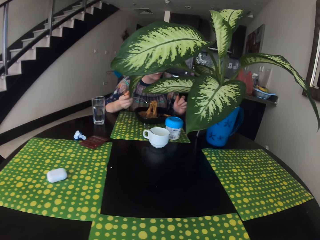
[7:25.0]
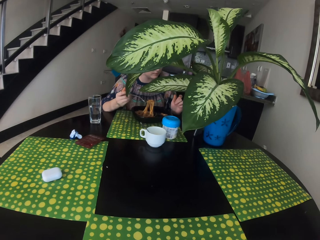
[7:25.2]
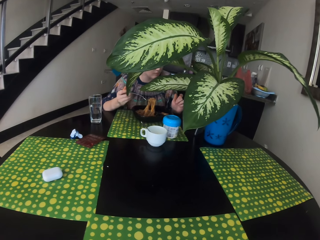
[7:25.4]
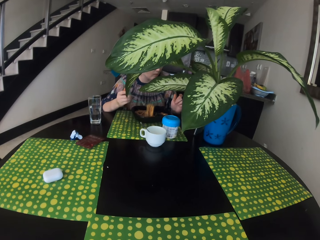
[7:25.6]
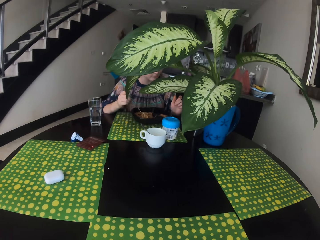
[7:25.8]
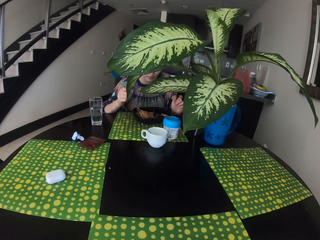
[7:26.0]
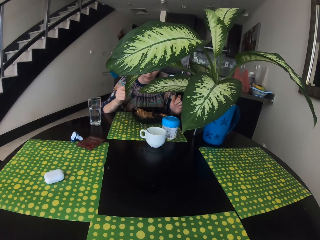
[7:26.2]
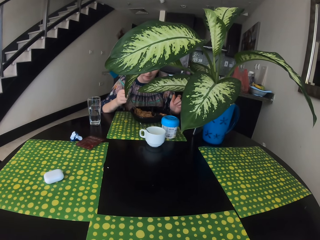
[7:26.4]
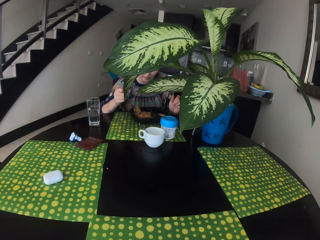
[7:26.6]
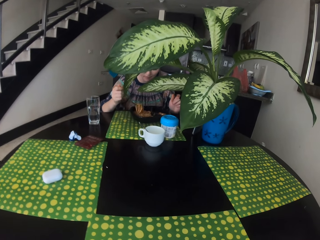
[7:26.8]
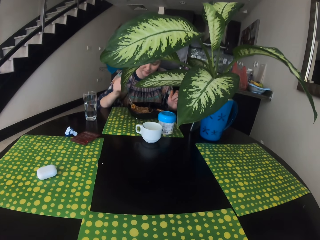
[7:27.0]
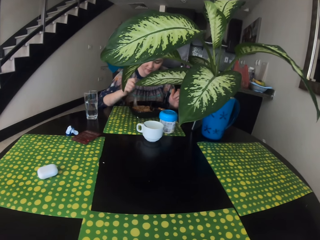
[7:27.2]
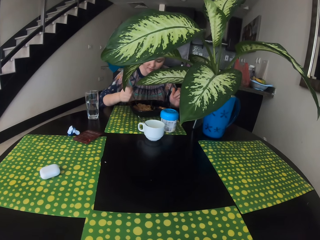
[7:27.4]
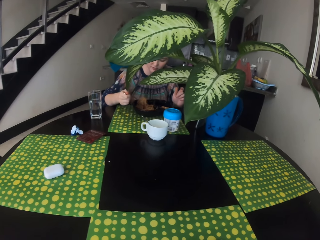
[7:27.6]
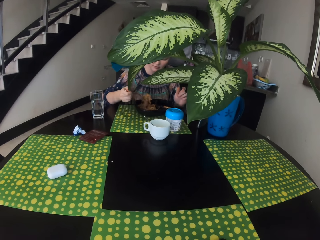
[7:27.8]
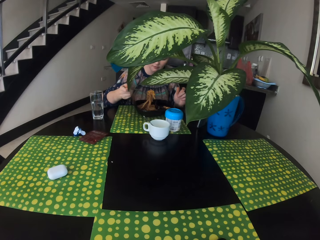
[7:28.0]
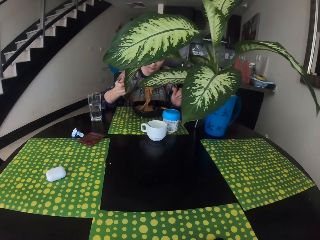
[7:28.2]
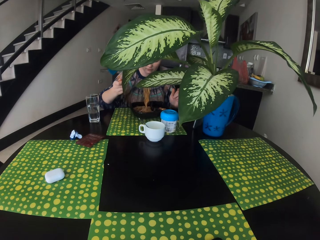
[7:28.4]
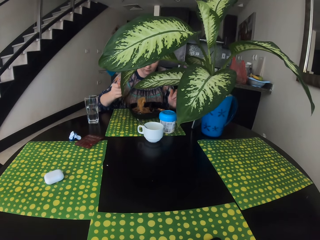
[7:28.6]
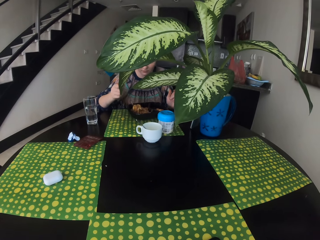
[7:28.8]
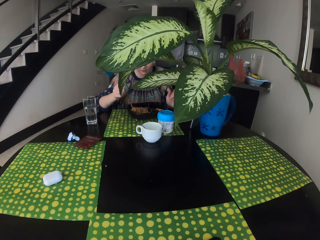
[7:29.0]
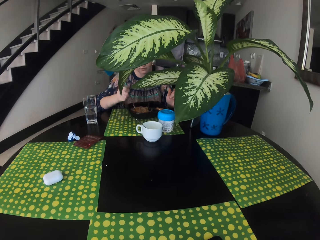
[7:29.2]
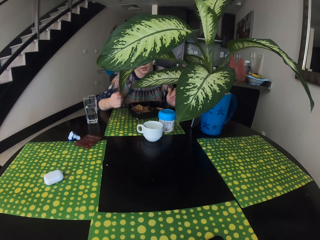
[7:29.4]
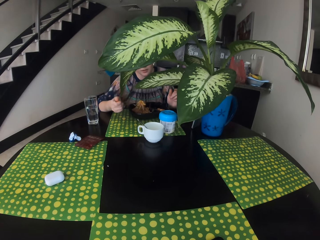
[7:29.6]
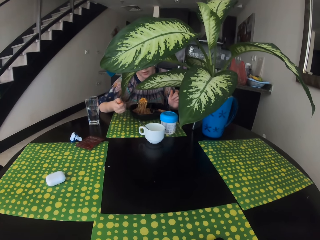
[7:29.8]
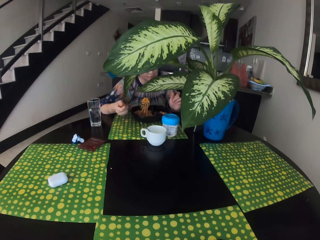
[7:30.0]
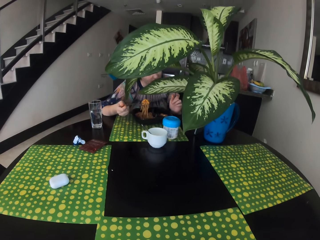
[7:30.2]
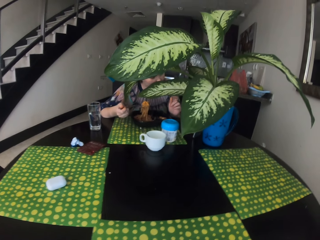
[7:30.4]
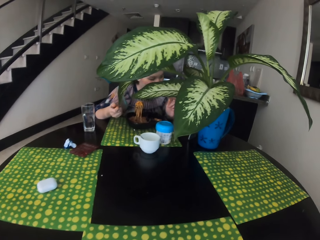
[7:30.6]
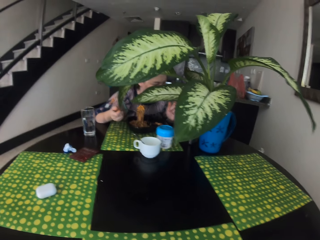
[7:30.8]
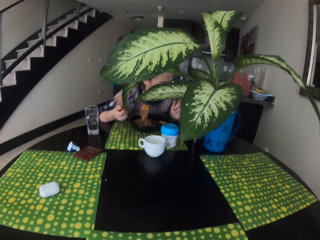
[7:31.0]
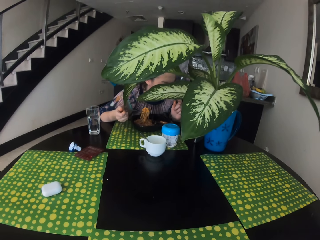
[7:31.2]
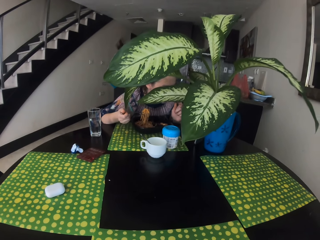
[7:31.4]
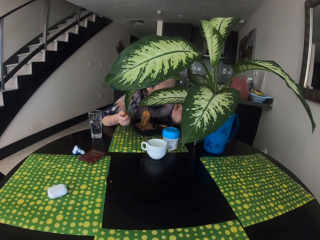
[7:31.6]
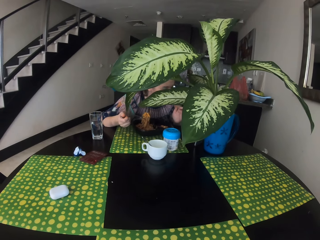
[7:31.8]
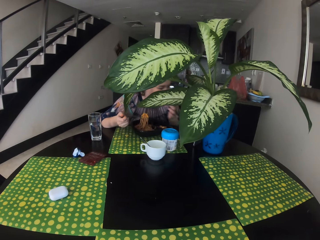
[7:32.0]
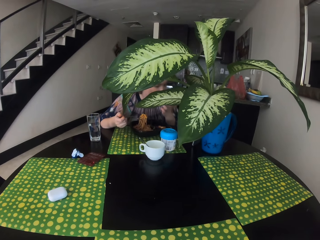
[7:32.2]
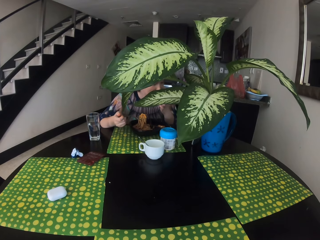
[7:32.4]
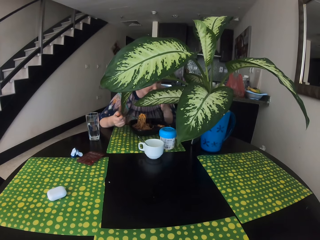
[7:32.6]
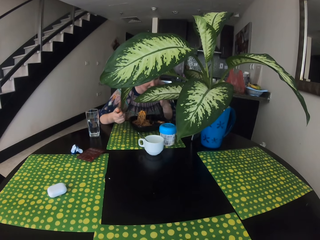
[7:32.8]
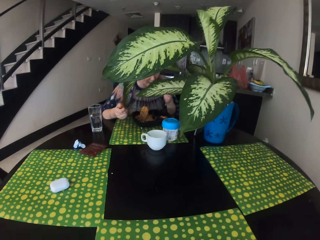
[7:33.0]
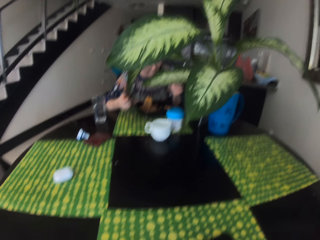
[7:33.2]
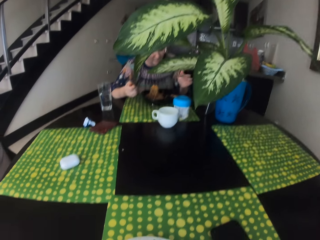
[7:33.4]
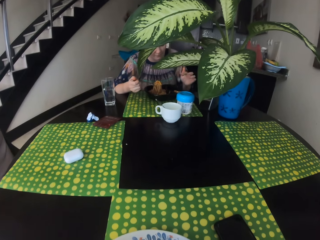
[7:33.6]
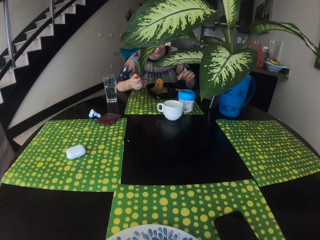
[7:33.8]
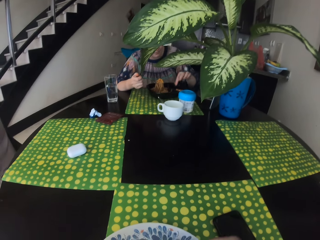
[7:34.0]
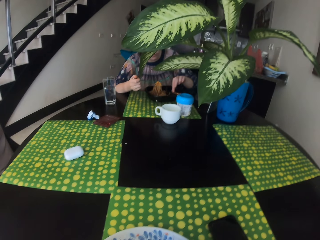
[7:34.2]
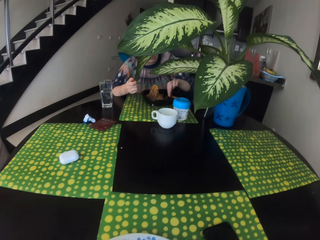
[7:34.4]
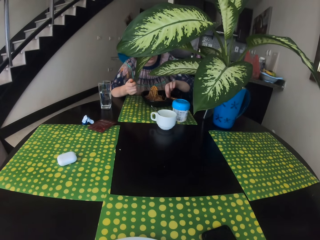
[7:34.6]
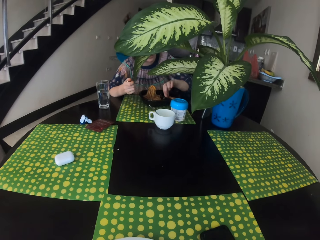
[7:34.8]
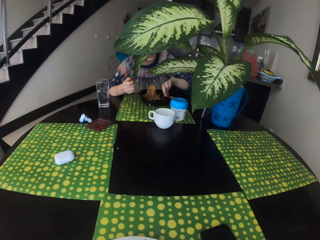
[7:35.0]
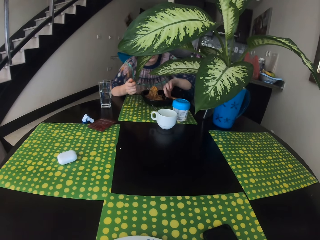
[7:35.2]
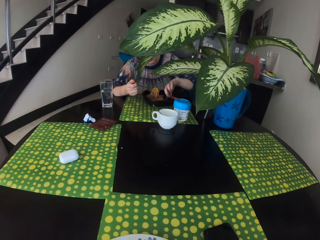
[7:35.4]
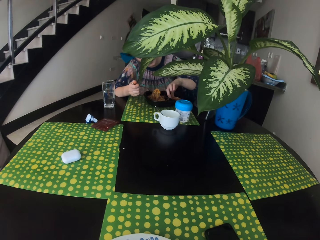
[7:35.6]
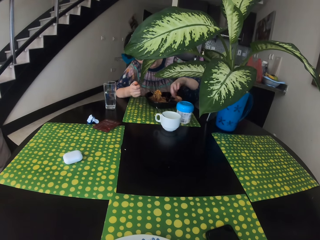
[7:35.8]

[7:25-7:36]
The camera wearer talks on the phone.

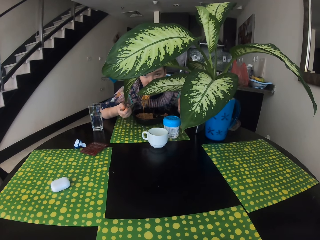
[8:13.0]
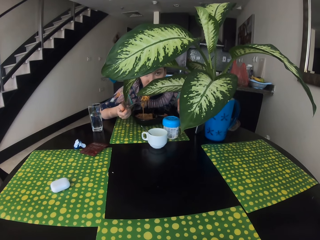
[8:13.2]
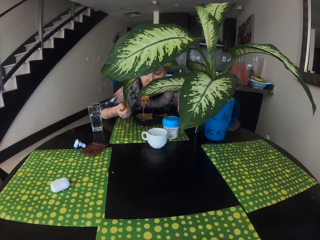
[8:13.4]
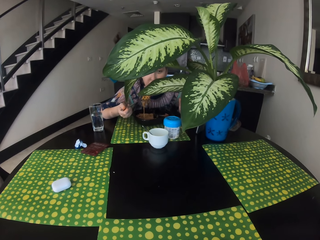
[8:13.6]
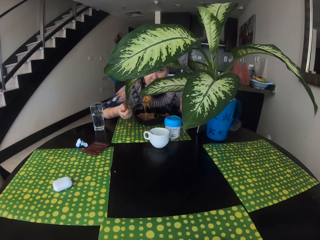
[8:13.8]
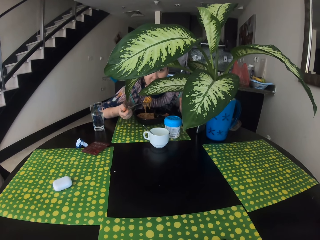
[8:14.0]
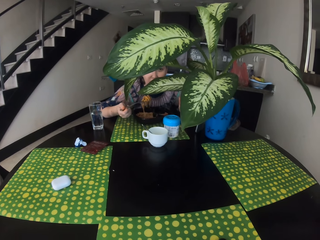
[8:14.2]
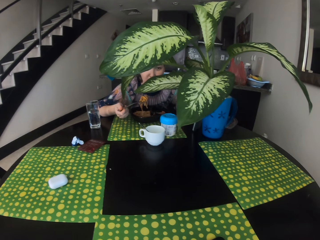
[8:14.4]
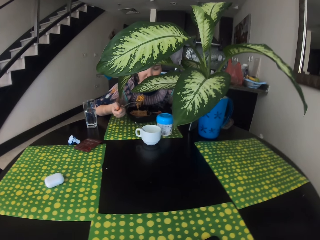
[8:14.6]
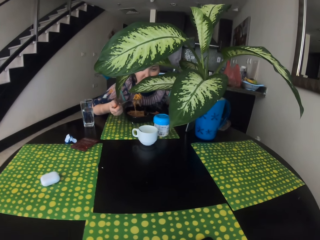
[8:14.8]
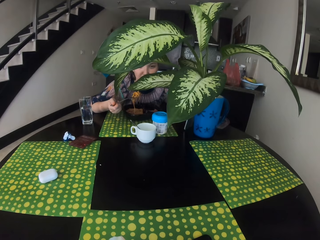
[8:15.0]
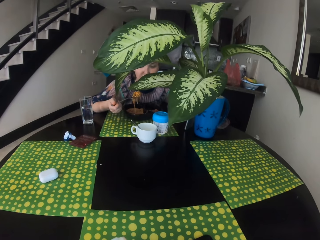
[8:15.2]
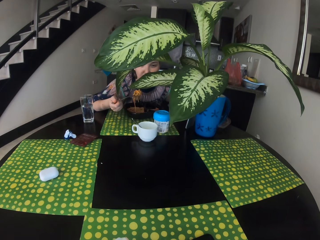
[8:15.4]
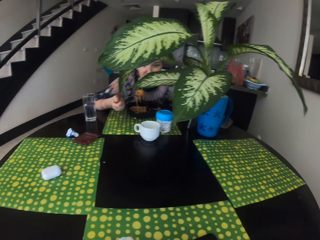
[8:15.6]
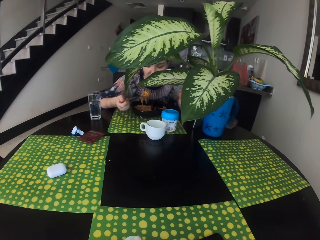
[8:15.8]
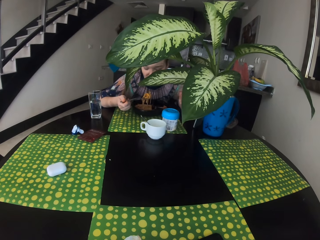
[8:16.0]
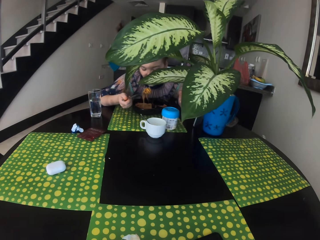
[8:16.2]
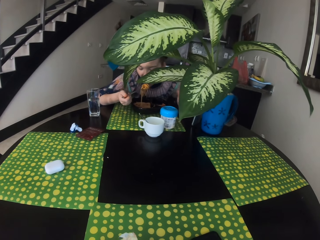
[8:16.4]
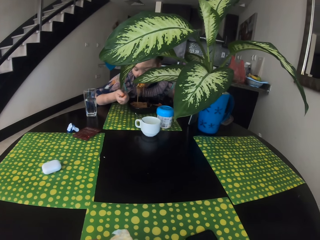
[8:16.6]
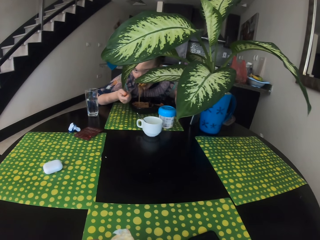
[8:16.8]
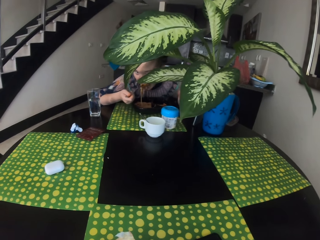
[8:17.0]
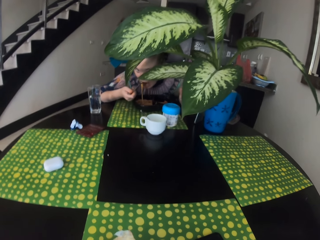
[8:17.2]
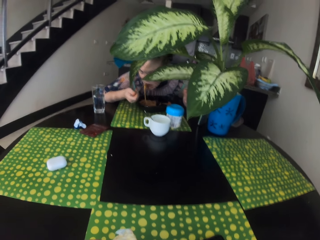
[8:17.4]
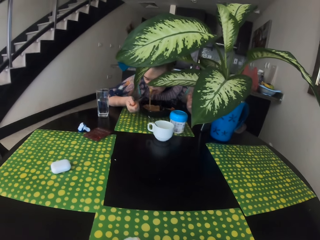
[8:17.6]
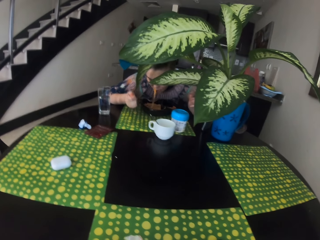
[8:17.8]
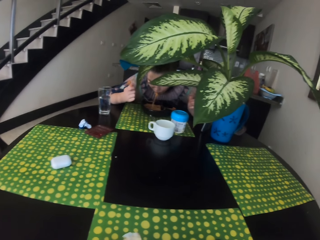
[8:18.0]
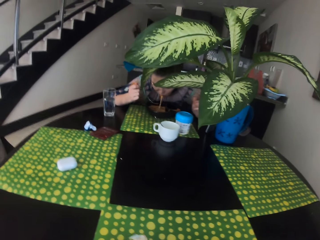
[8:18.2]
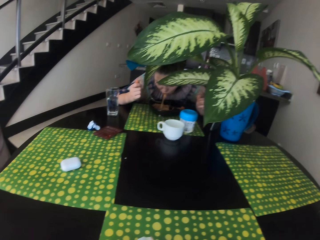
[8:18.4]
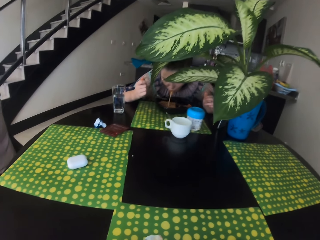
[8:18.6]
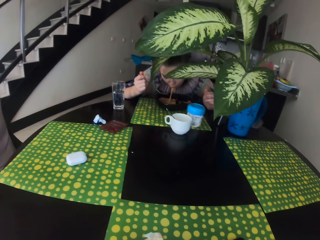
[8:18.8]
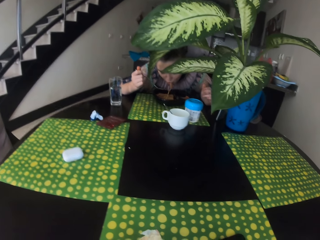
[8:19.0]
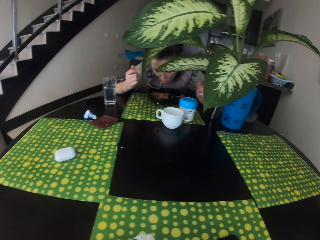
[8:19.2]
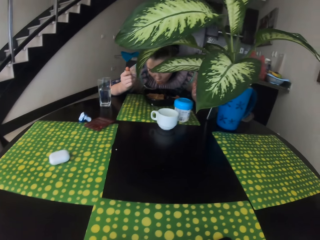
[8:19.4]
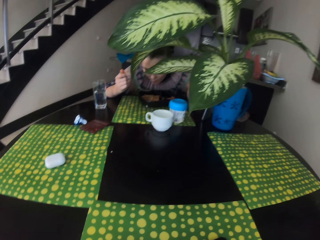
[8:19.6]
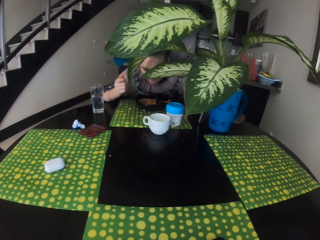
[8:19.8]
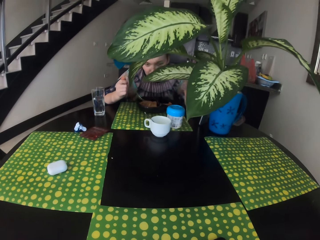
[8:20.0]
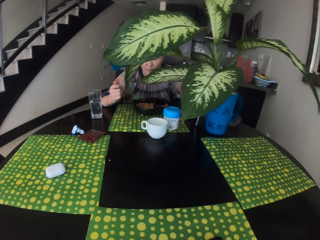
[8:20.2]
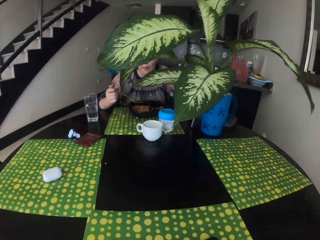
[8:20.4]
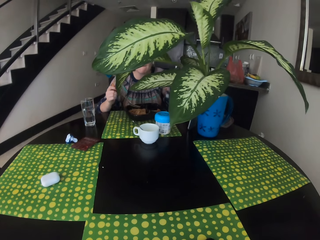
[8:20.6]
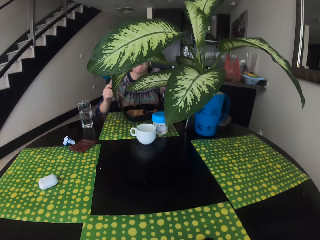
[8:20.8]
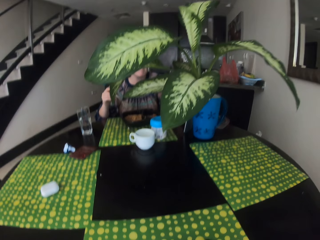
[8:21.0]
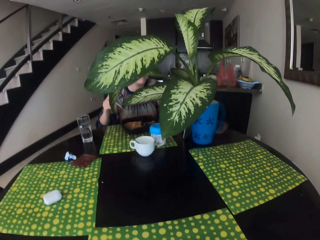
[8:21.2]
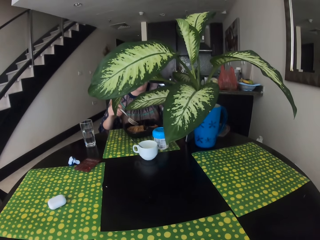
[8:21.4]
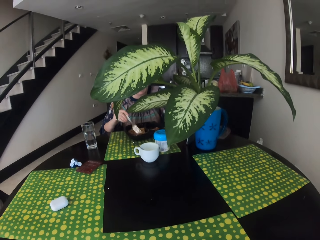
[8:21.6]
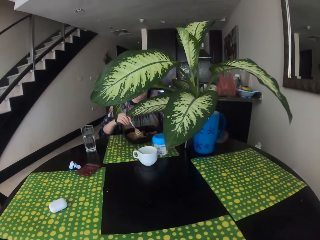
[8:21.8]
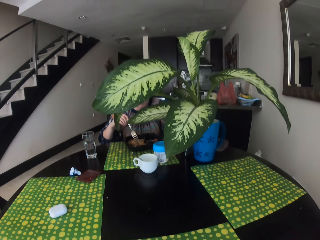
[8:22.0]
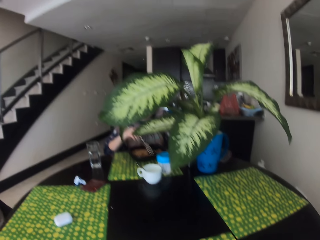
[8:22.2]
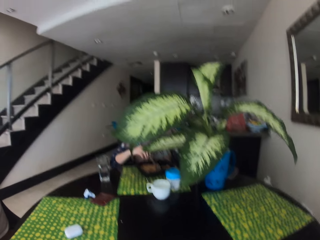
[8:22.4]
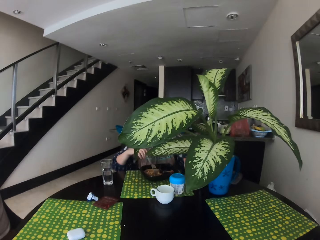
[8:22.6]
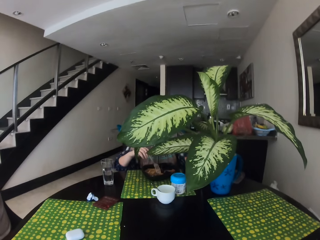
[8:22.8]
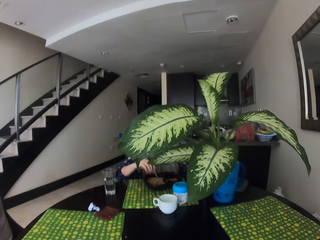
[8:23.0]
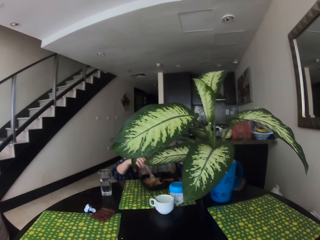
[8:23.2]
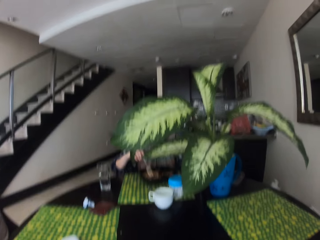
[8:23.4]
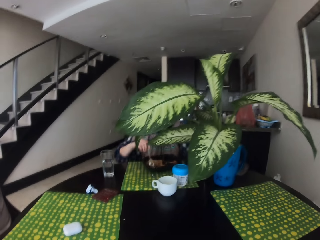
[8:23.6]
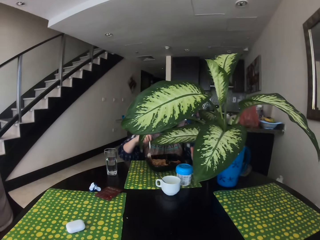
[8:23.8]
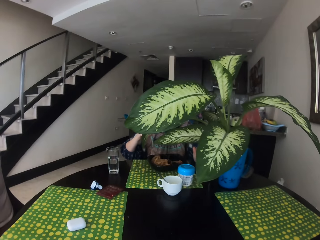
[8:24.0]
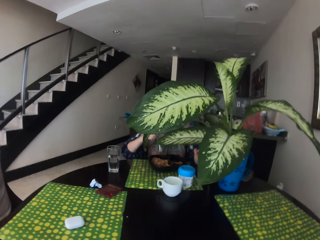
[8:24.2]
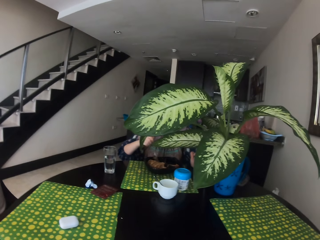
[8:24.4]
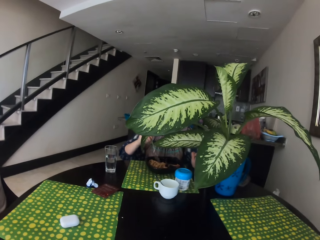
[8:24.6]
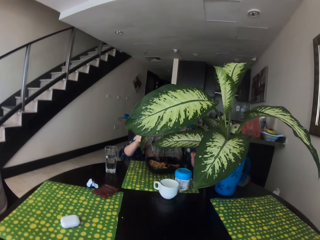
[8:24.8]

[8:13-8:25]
A woman talks to the camera wearer. The camera wearer converses with her friend, the woman, on the dining table. They stare at the woman.
